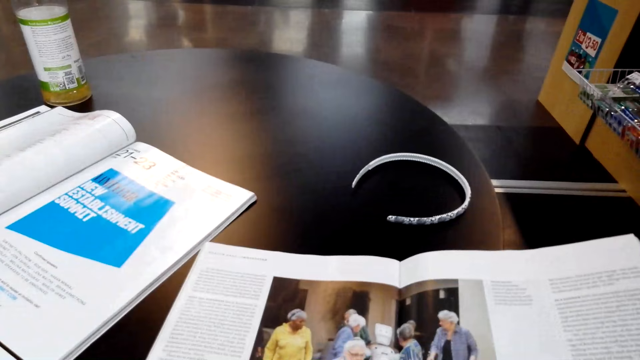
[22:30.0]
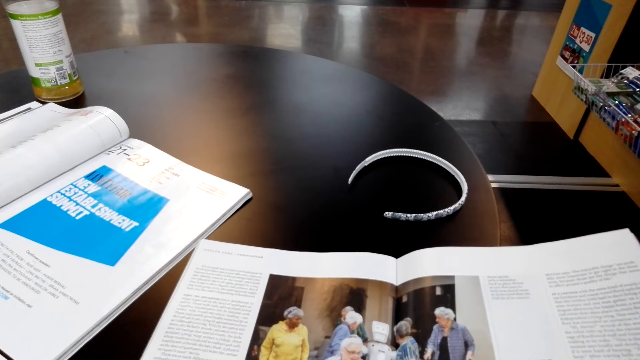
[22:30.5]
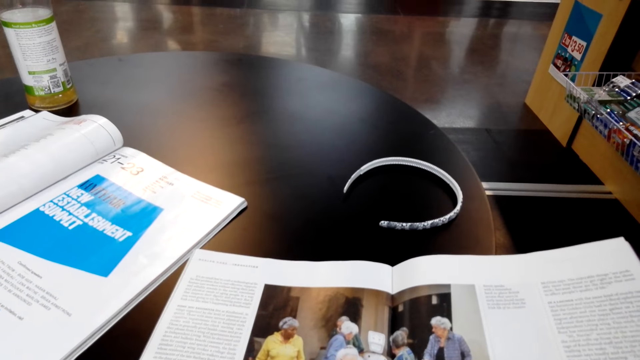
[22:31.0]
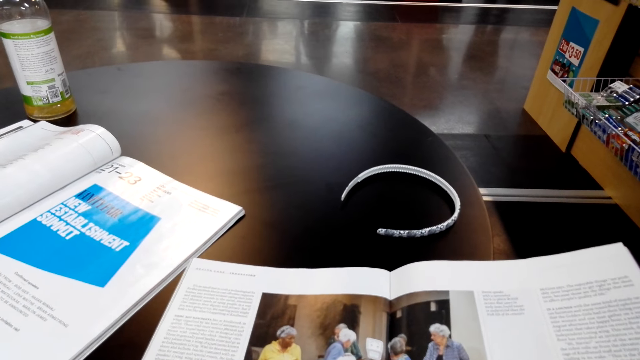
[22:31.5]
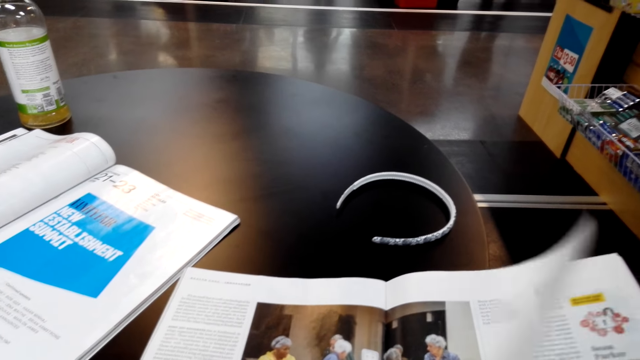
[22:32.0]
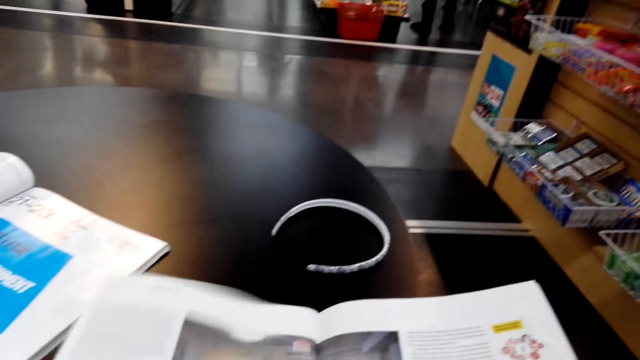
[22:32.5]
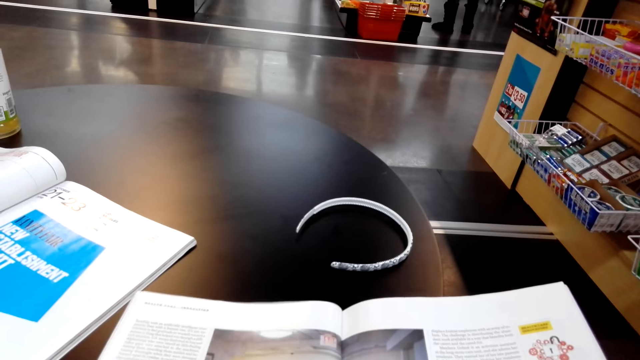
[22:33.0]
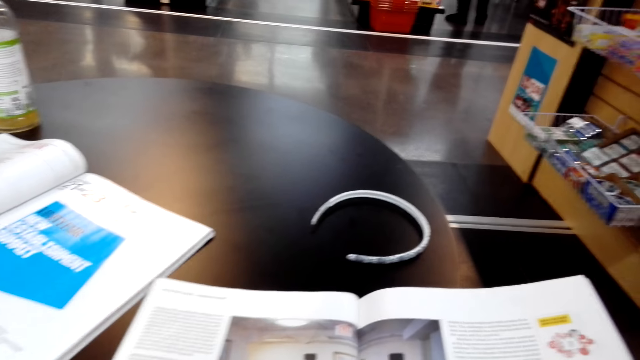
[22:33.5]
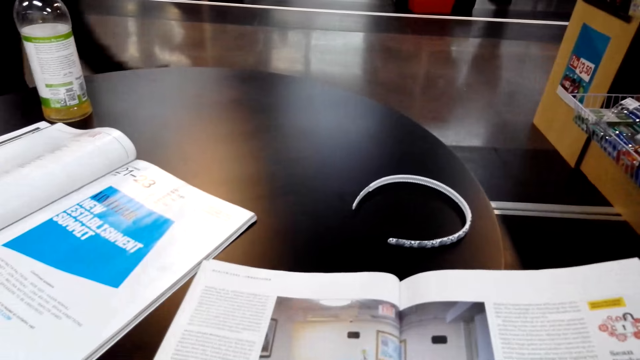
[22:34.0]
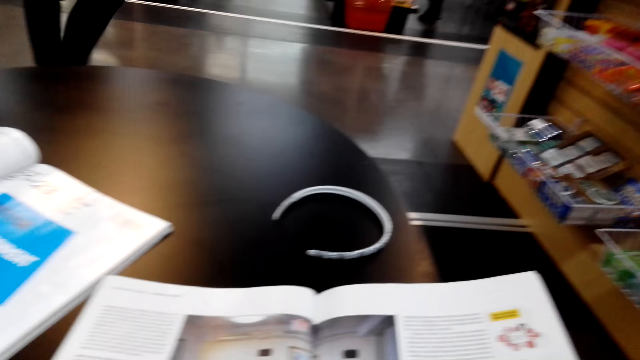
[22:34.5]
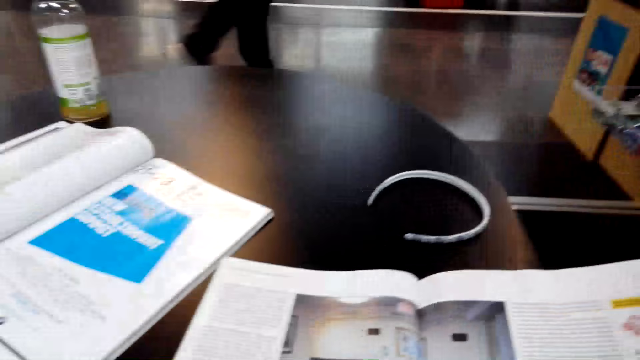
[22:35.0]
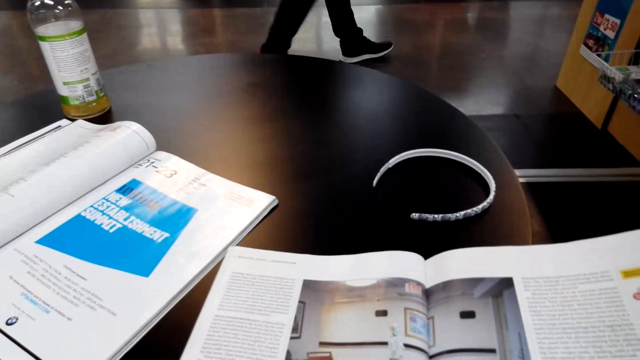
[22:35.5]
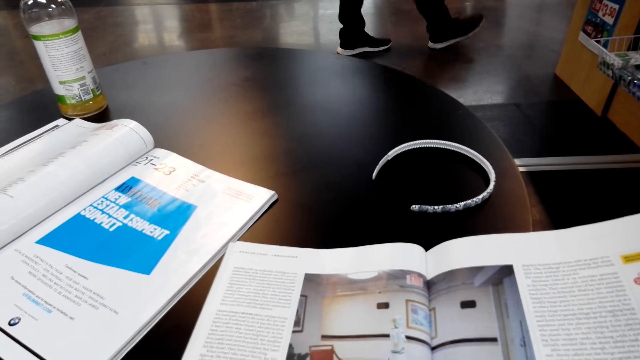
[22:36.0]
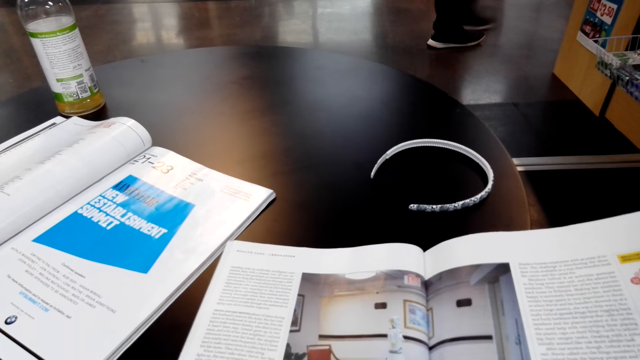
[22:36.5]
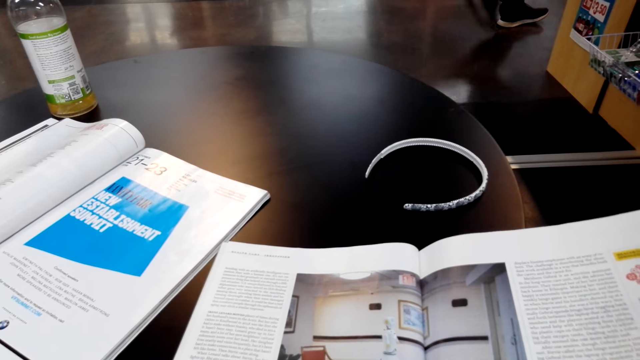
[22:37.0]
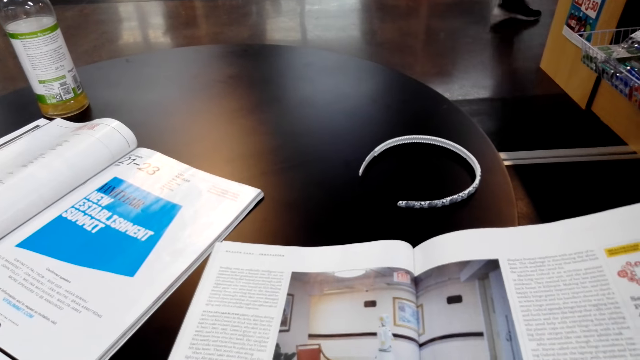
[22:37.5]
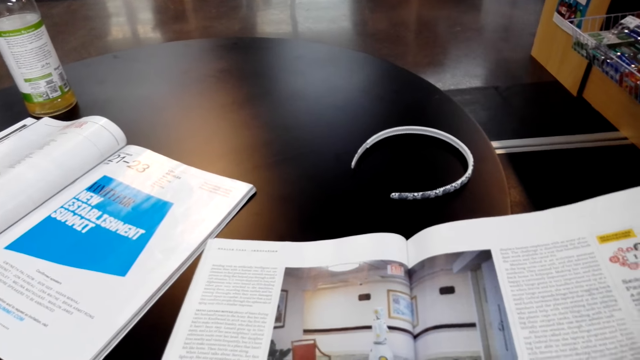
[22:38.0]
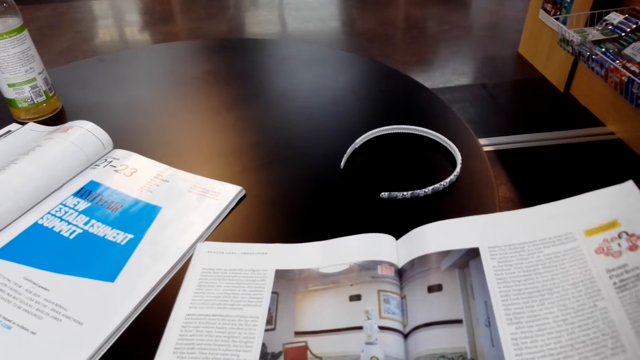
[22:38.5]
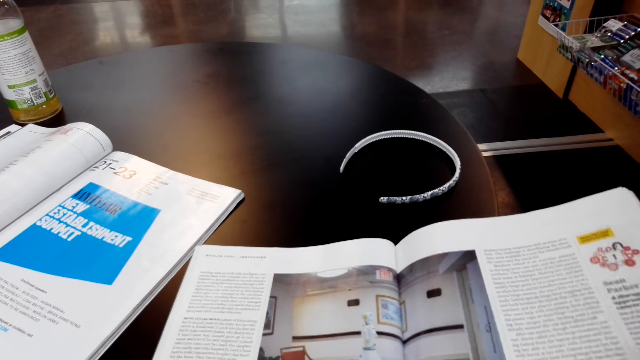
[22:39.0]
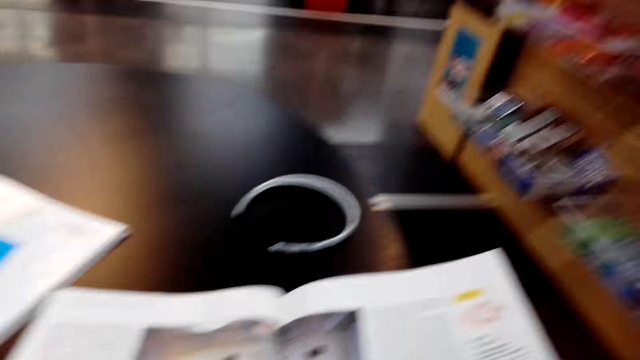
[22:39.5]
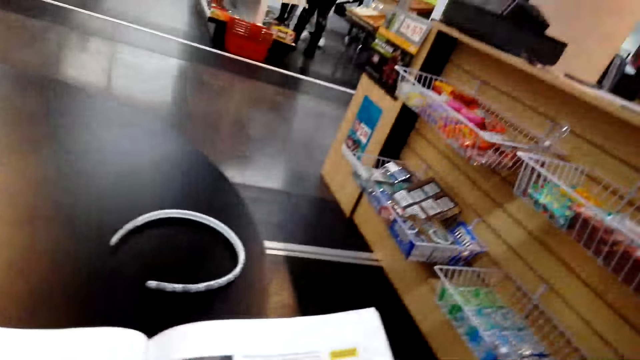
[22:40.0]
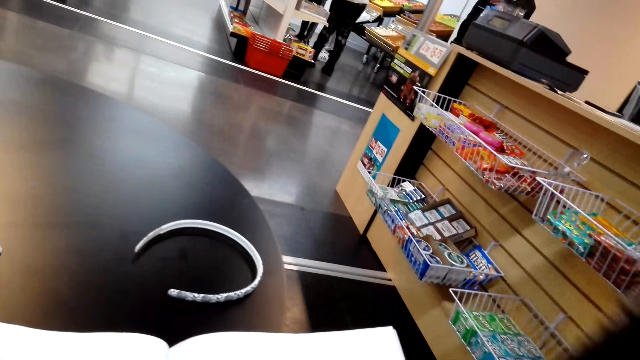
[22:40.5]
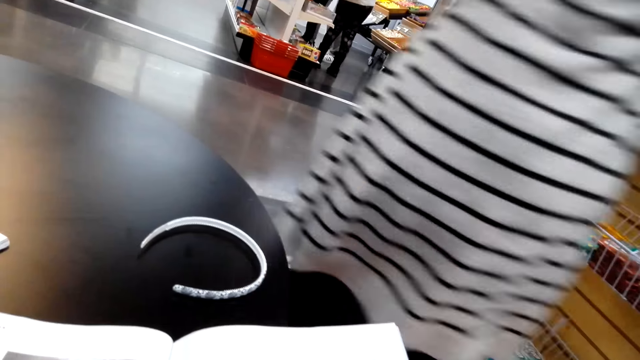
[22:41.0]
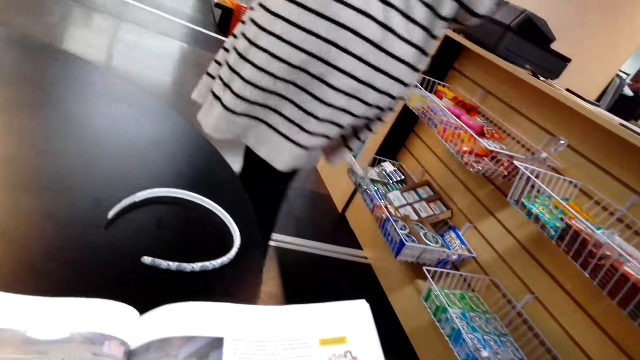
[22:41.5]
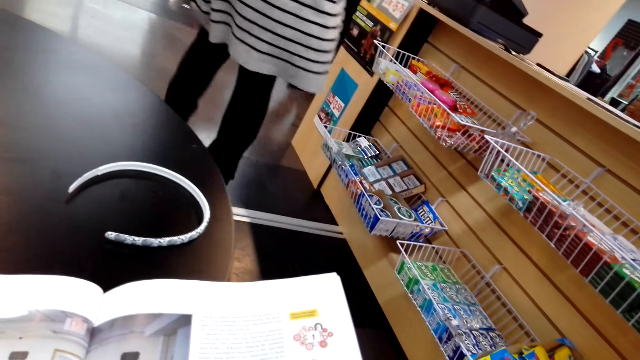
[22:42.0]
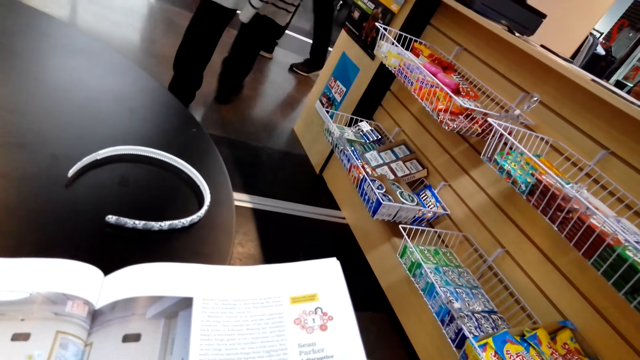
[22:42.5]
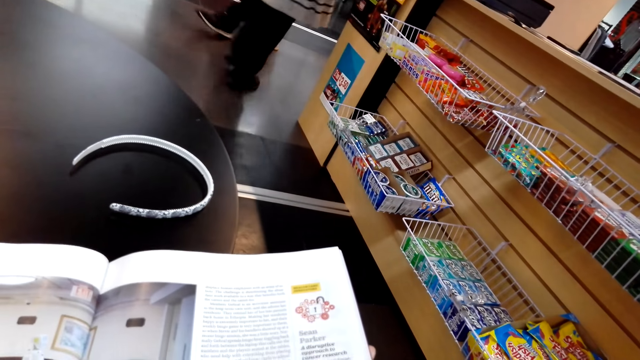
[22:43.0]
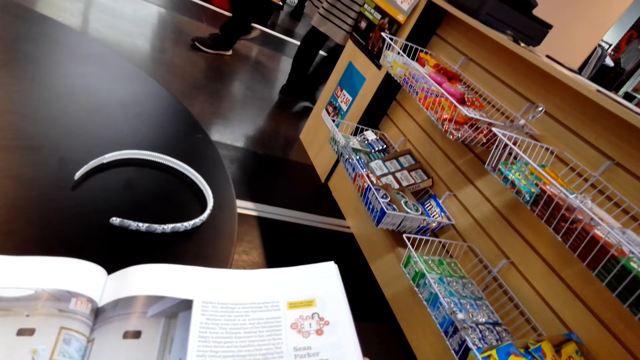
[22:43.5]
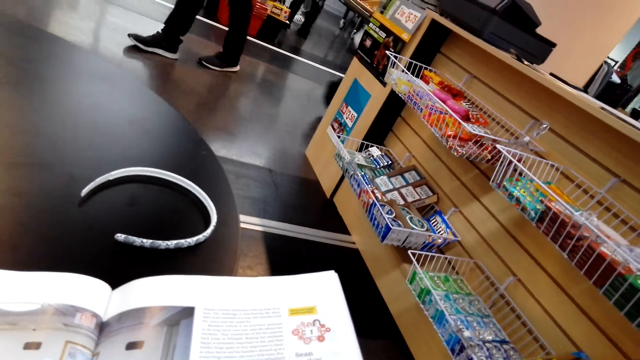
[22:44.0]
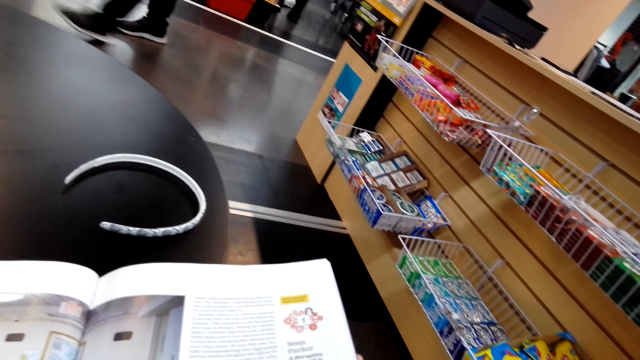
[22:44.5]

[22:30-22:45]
The camera wearer opens a page of the magazine. They read the magazine. They stare at the magazine. They look around and stare at the magazine.

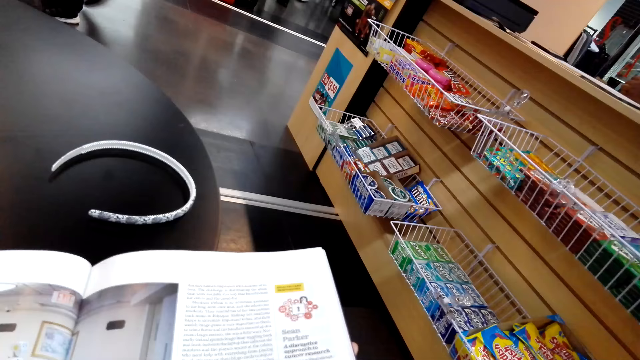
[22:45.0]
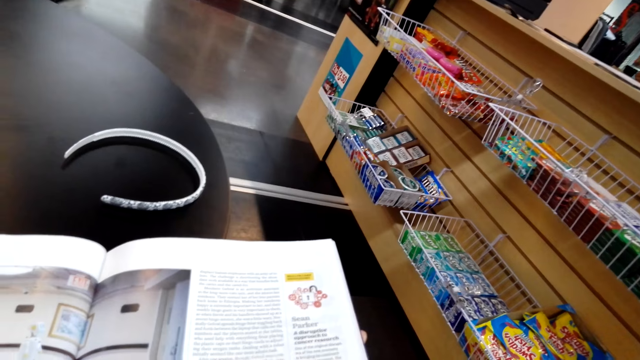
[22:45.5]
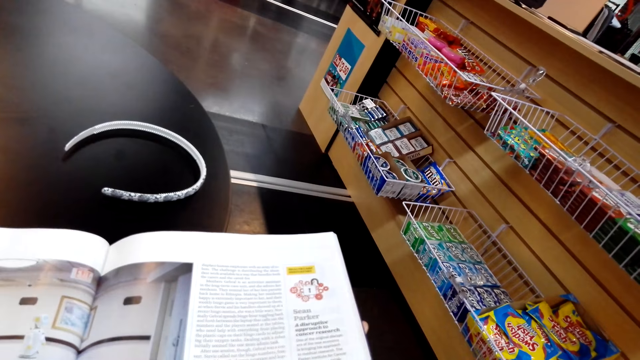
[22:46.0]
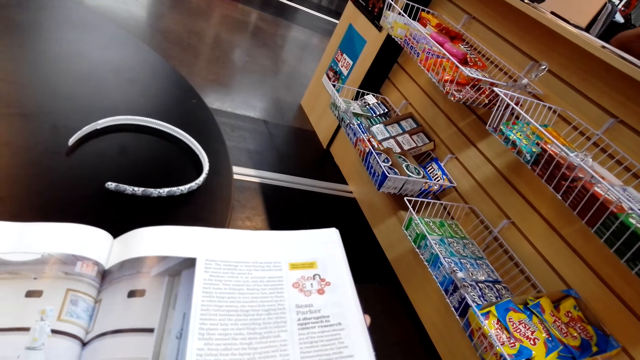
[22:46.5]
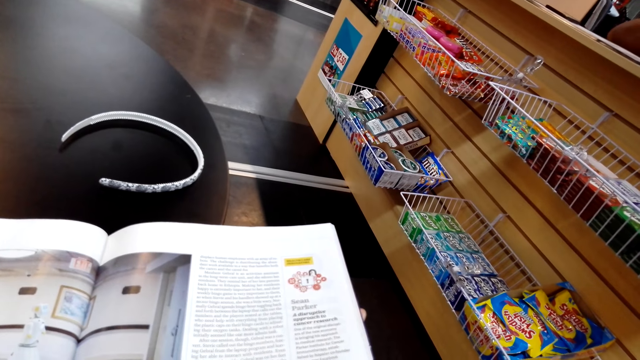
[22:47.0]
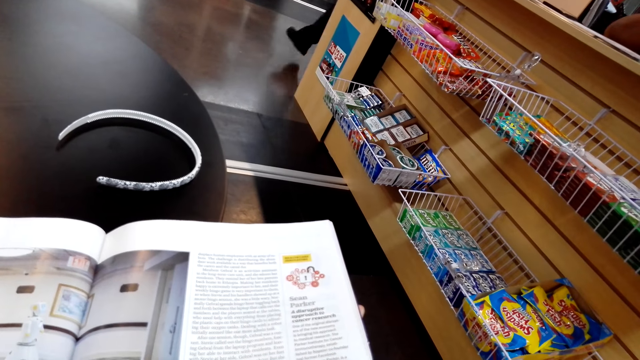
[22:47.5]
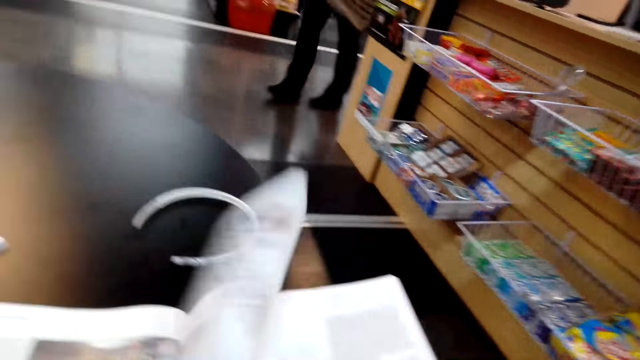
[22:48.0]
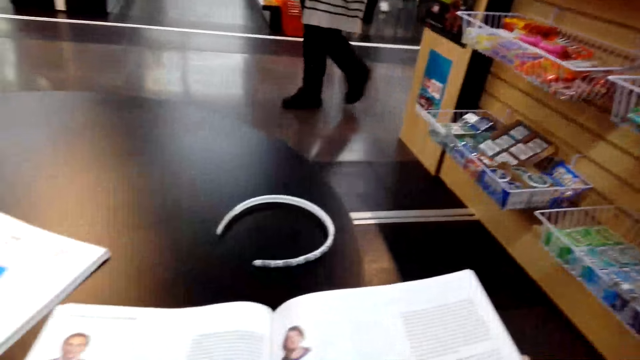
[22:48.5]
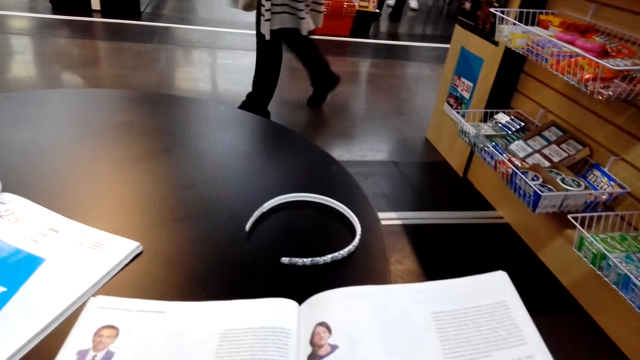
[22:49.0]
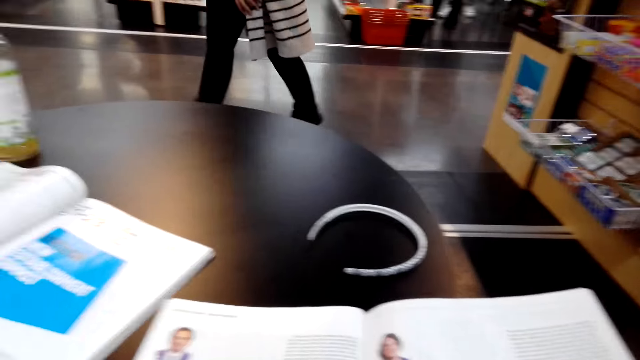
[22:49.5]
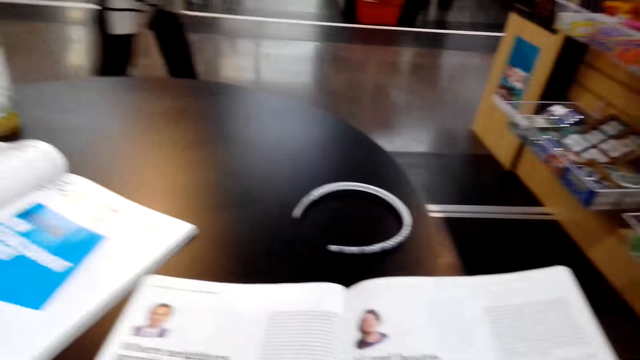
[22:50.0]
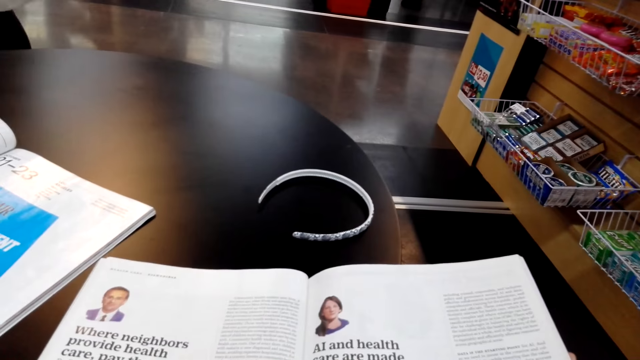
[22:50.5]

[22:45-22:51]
The camera wearer flips a page. They turn around the room.
